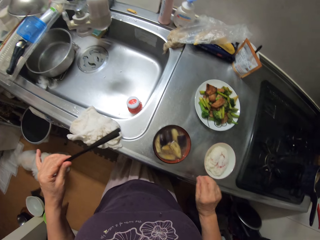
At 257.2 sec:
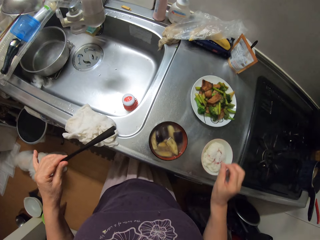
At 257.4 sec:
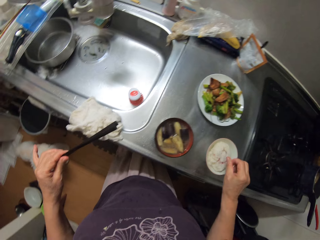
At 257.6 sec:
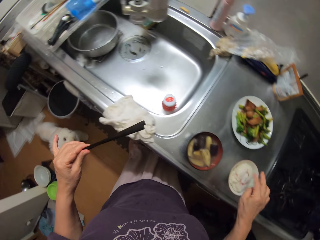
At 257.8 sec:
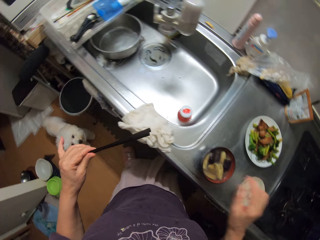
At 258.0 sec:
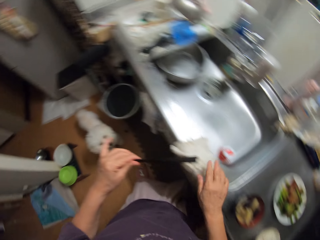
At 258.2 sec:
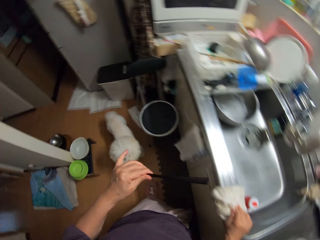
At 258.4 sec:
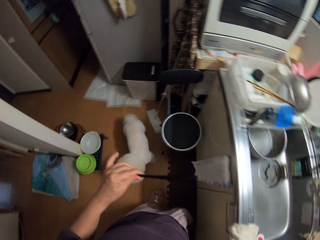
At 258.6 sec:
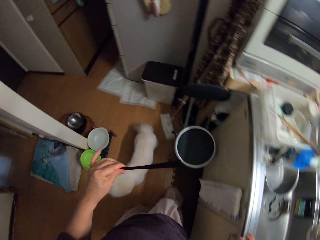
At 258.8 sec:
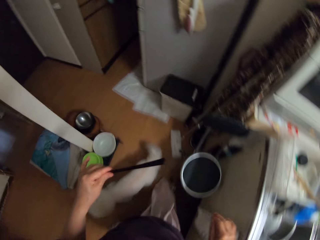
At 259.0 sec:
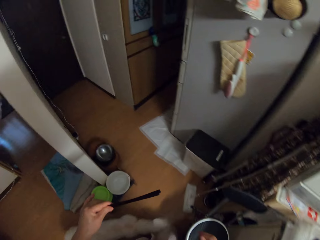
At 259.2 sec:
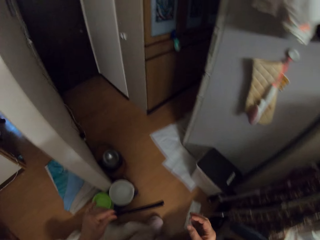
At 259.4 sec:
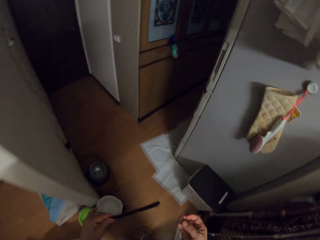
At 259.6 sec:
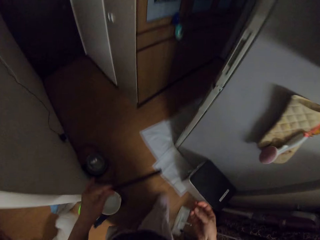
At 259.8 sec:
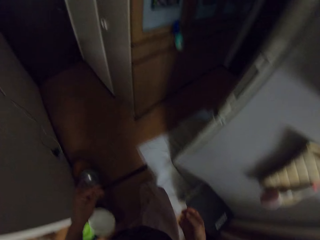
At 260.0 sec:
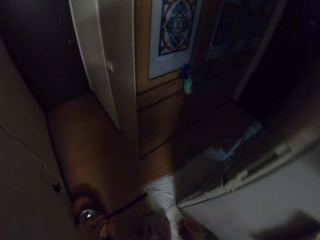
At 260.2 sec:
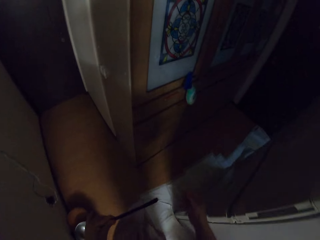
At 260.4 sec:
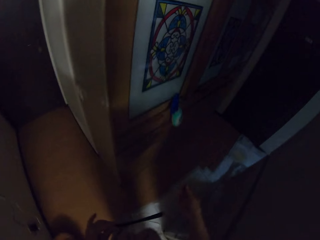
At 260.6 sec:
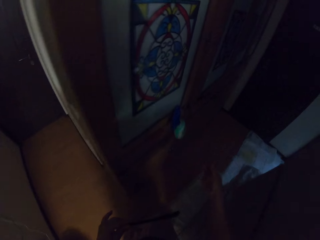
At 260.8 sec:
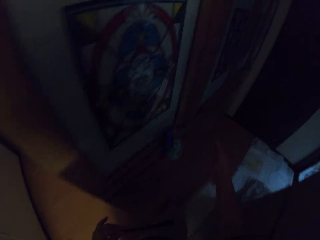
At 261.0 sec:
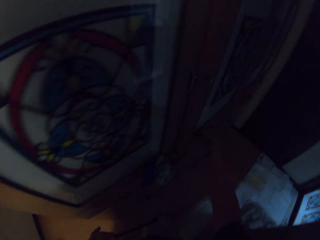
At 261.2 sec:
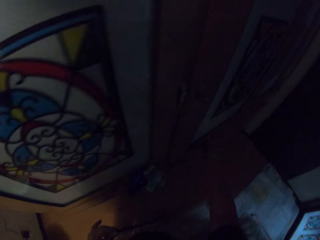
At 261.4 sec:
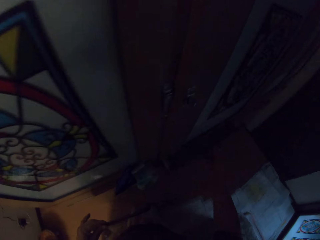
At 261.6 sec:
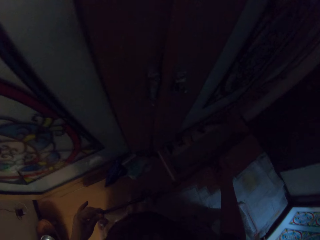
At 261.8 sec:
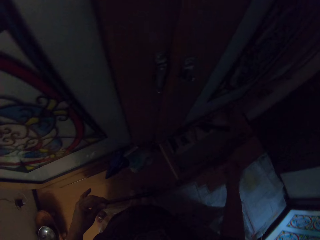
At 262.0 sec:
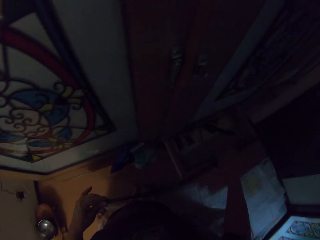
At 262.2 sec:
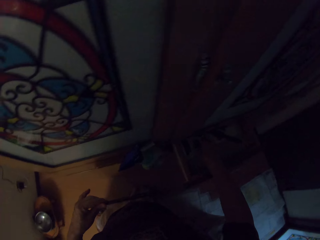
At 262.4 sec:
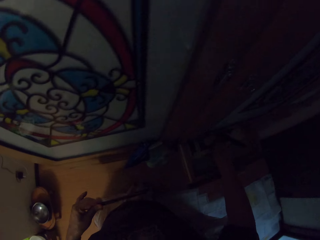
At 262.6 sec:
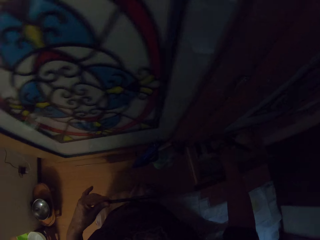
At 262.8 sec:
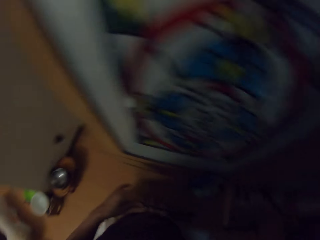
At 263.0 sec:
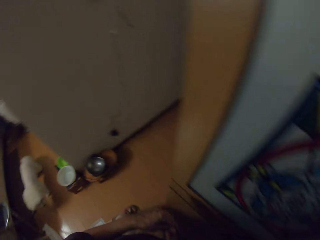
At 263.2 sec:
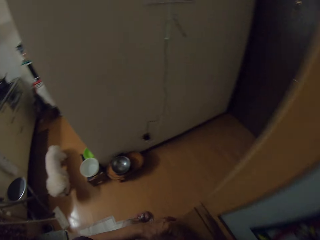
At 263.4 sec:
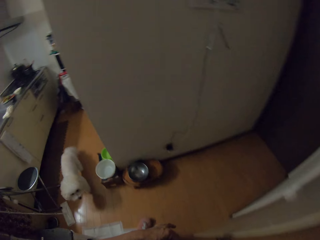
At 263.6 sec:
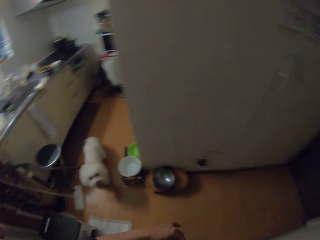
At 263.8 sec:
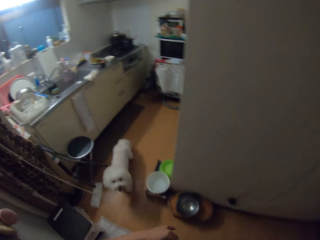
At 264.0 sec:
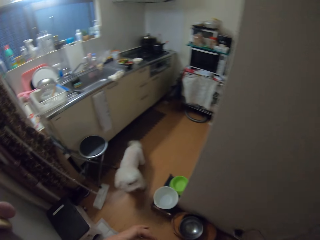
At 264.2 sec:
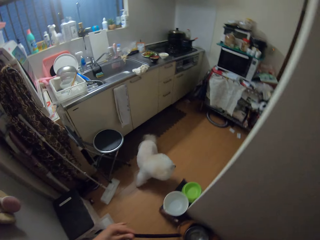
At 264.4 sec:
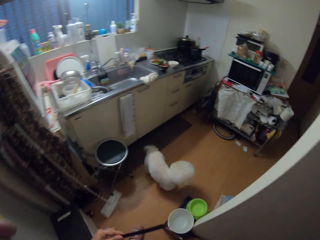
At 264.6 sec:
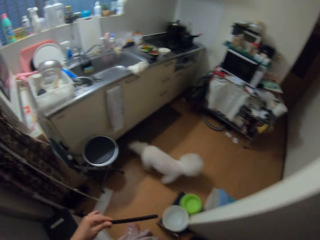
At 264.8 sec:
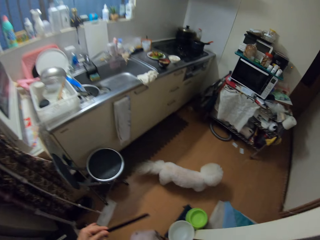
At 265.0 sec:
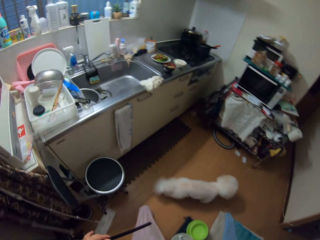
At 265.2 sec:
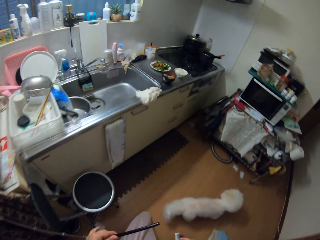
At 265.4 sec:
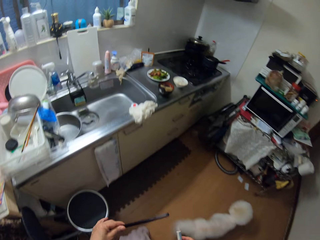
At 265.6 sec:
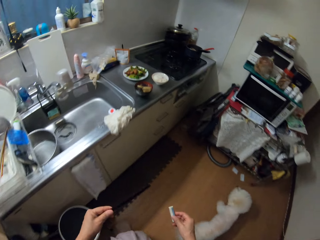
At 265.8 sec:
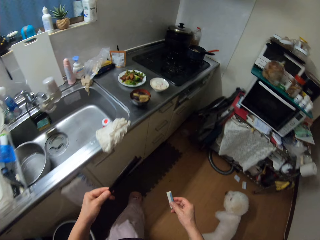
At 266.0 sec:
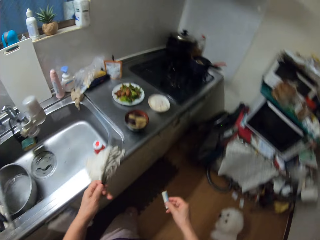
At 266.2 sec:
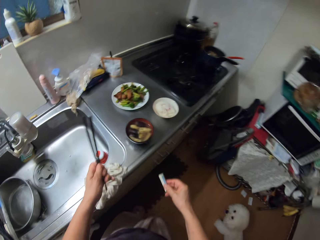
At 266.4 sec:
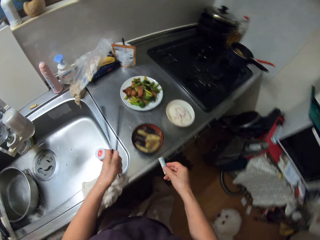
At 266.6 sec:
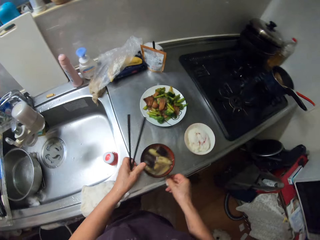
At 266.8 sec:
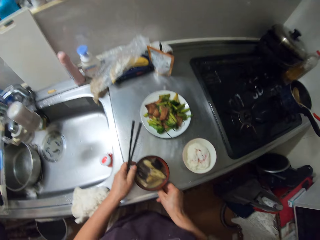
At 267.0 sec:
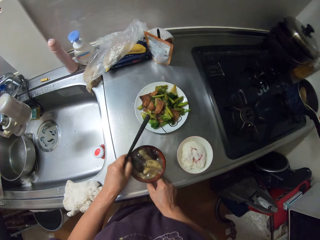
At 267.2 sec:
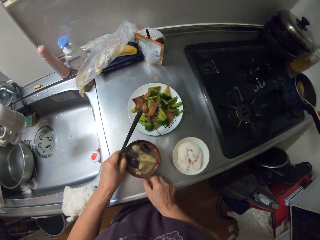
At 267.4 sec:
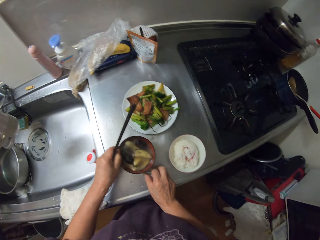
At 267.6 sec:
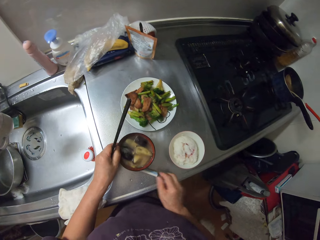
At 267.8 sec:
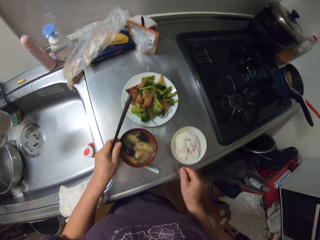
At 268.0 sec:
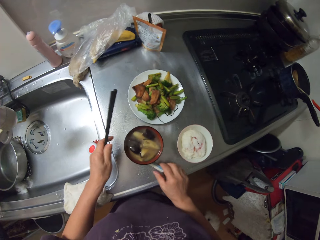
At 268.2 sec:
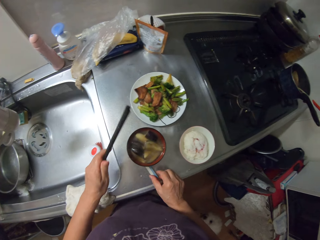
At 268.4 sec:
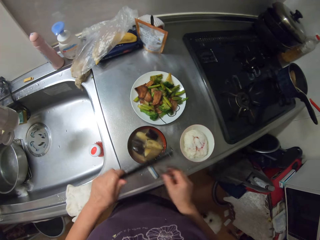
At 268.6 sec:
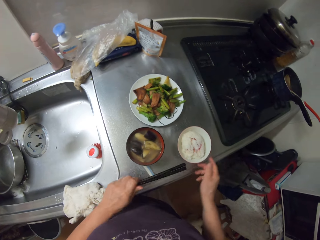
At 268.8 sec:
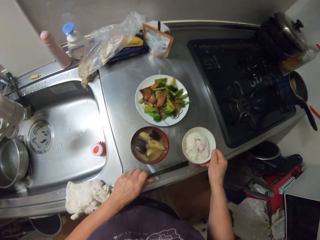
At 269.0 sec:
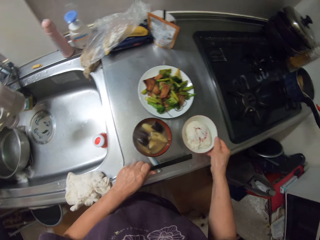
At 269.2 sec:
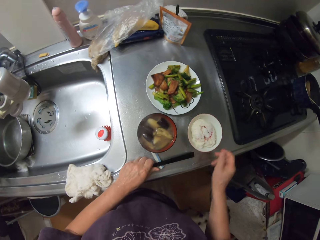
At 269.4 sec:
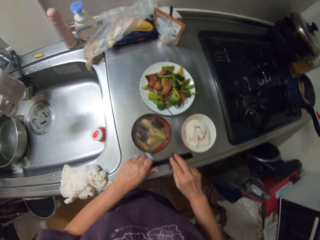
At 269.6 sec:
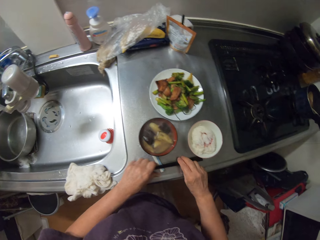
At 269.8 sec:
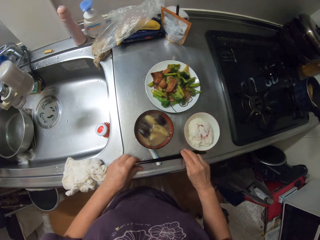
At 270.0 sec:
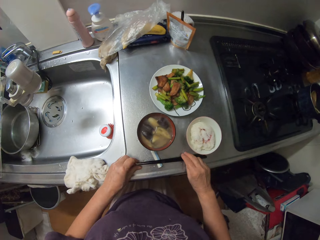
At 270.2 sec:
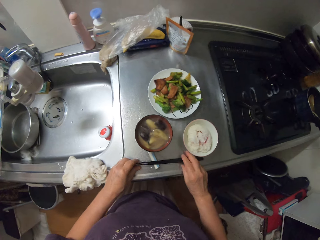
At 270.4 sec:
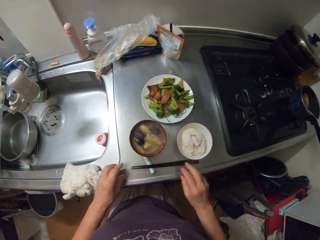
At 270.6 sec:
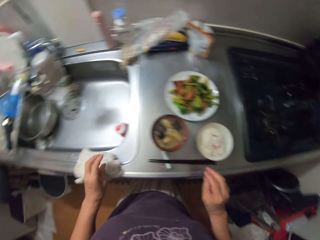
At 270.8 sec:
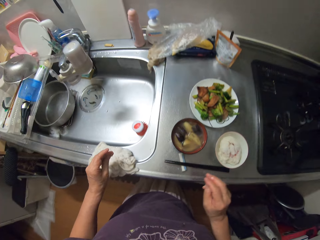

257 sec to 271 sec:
The camera wearer walks to a drawer. She opens the drawer with her right hand and picks out an object from the drawer with her right hand. She walks back to the slab. She drops the object in her right hand on the slab. She adjusted the soup bowl on the slab with her left hand. She changes the position of the object on the table with her right hand. She drops the chopsticks on the object.

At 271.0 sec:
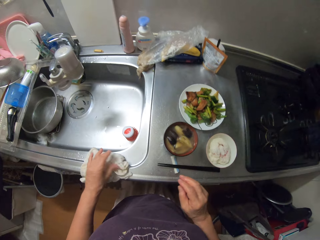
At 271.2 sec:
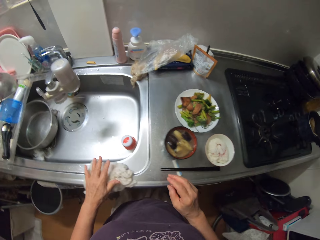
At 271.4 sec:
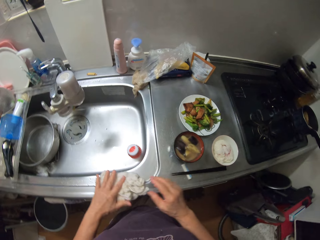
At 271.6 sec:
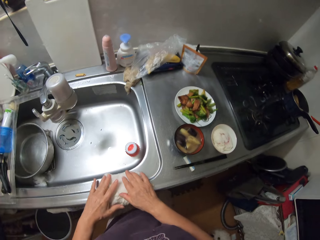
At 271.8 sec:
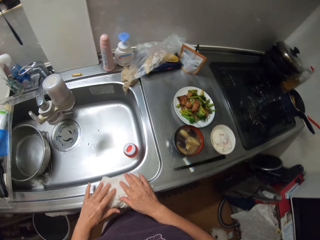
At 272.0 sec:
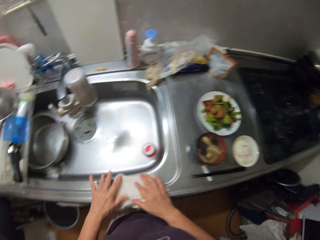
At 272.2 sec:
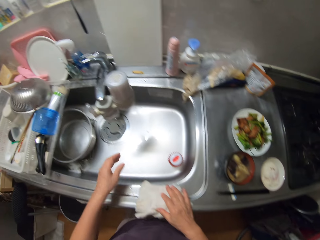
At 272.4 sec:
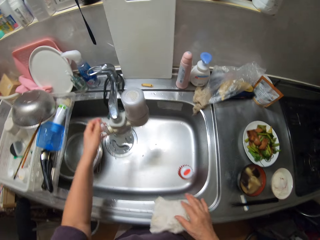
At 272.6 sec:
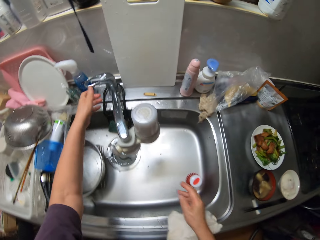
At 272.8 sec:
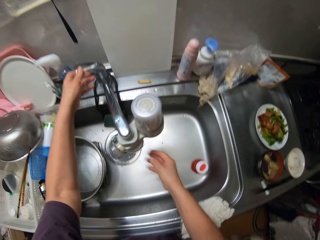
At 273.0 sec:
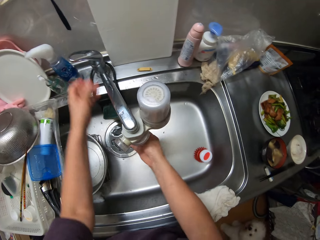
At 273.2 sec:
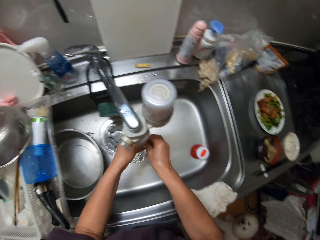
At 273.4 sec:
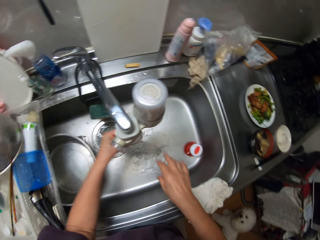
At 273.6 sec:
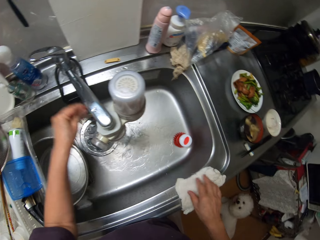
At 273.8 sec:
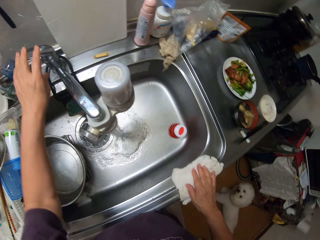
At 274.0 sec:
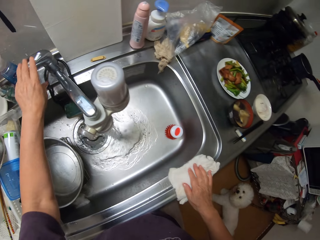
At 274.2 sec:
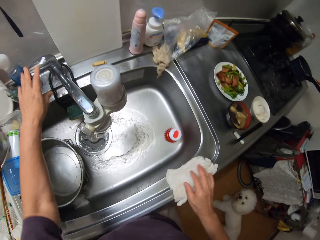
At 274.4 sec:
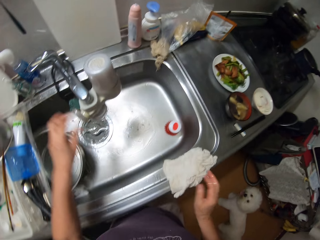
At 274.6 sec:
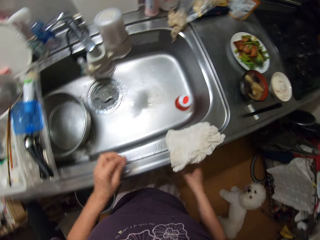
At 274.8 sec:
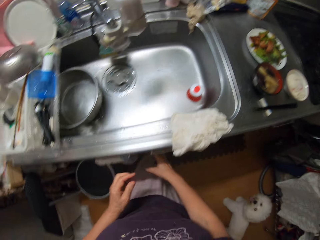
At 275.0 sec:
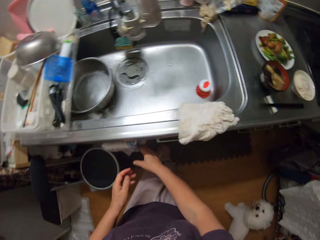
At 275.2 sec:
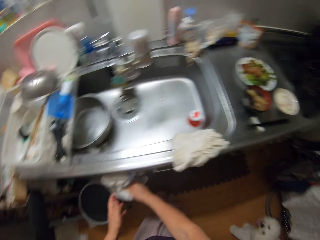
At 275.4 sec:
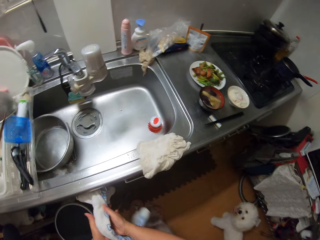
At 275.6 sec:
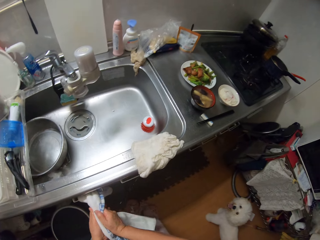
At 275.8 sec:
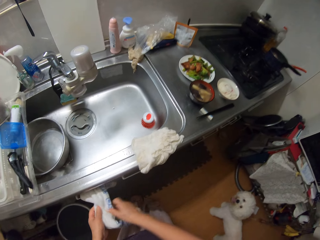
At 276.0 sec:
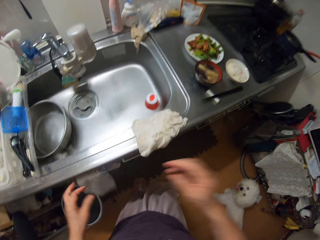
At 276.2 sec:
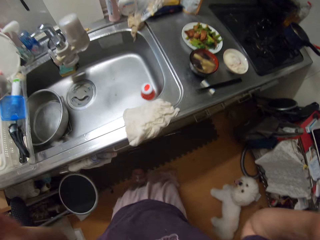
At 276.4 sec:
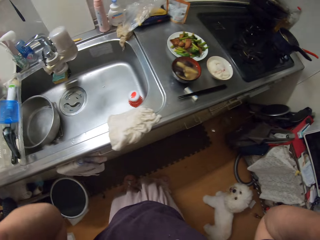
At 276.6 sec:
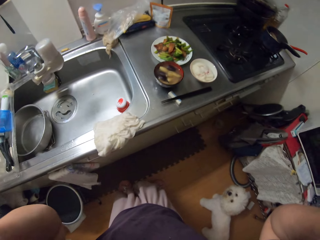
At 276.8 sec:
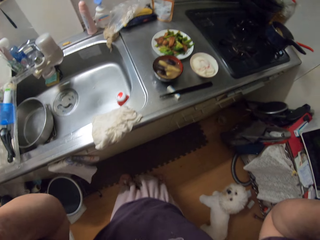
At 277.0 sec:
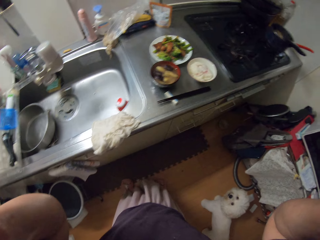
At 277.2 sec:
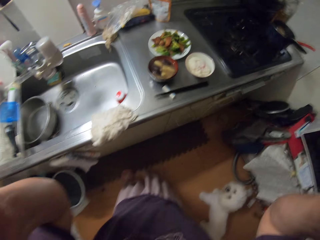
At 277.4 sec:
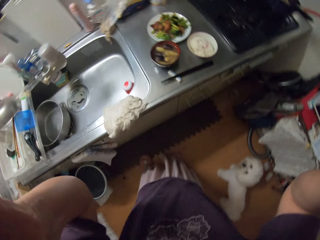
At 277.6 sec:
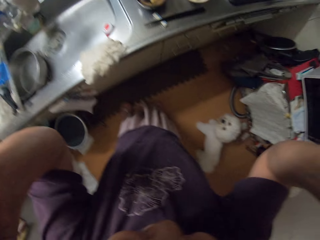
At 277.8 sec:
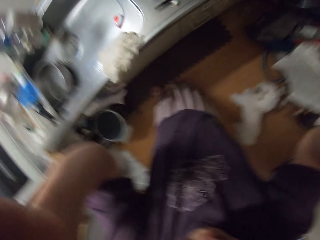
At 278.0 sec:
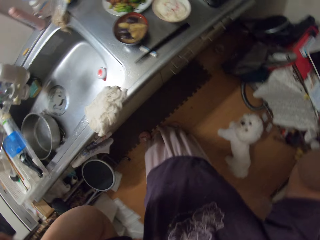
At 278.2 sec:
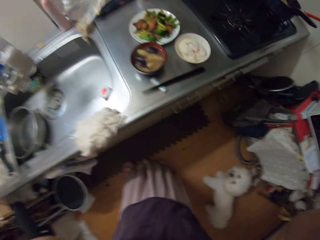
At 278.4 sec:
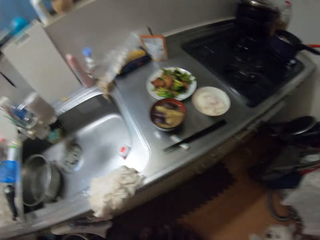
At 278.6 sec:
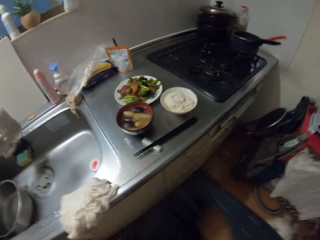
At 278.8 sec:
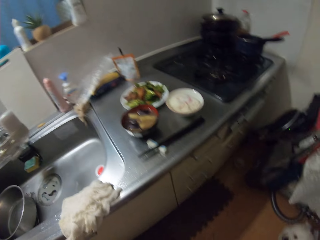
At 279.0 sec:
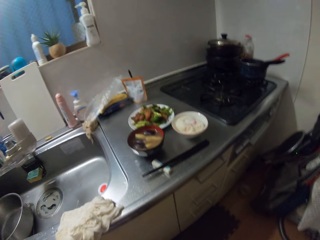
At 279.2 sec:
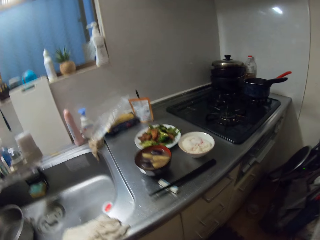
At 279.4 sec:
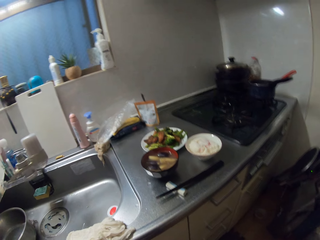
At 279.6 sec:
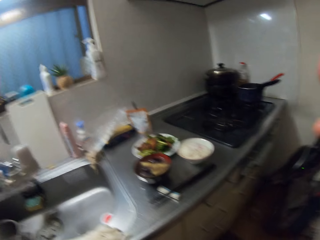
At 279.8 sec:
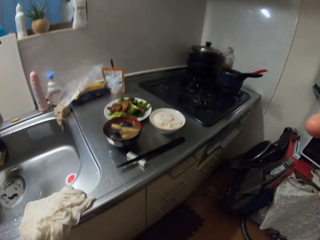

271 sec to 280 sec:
The camera wearer touches the napkin at the edge of the sink with both hands. She puts the chopstick on the sink top. She opens the tap with her left hand. She rinses both hands. She closes the tap with her left hand. She places her right hand on the napkin at the edge of the sink. She cleans her hands with the napkin hanging down the sink. She raises up both hands. She looks around.
